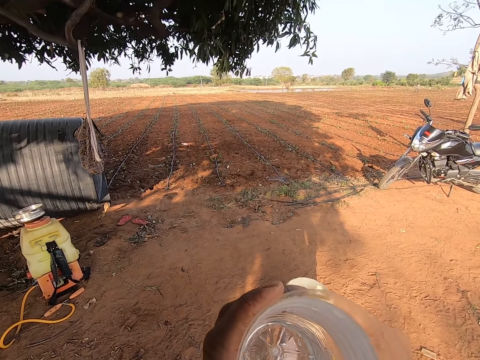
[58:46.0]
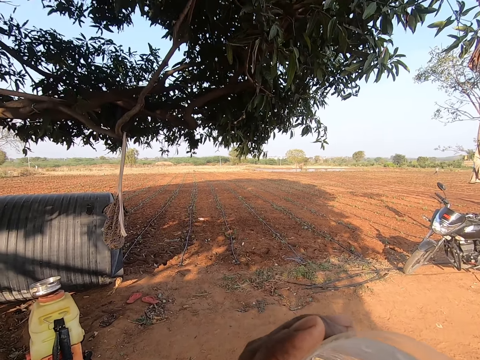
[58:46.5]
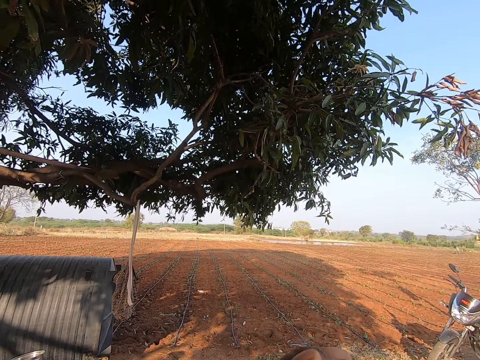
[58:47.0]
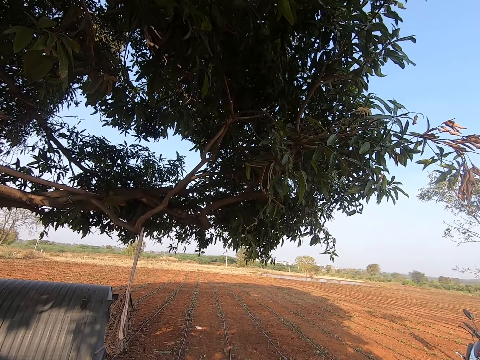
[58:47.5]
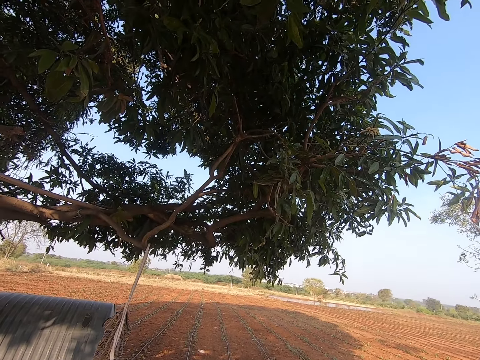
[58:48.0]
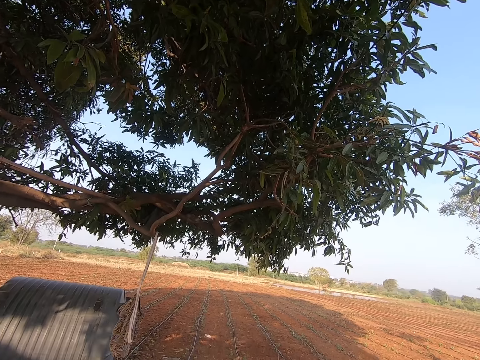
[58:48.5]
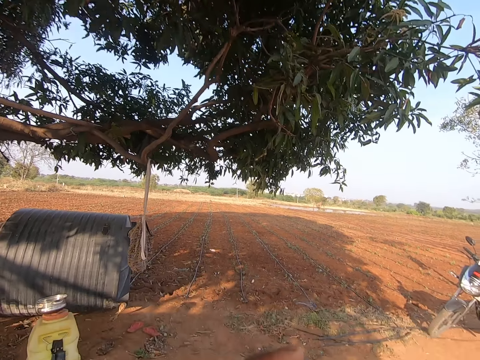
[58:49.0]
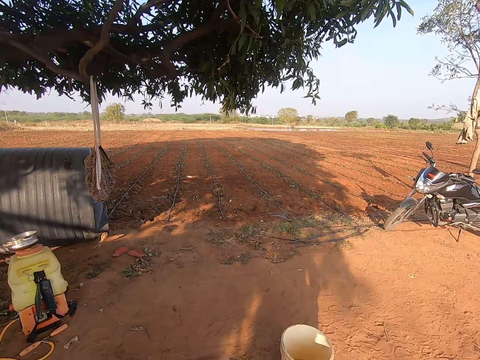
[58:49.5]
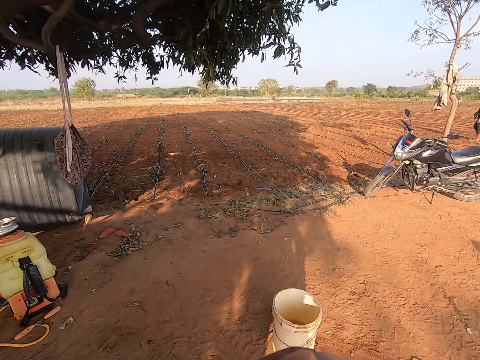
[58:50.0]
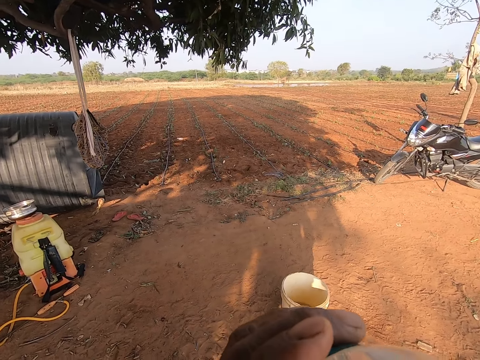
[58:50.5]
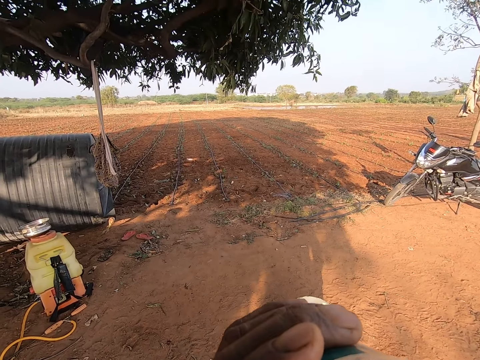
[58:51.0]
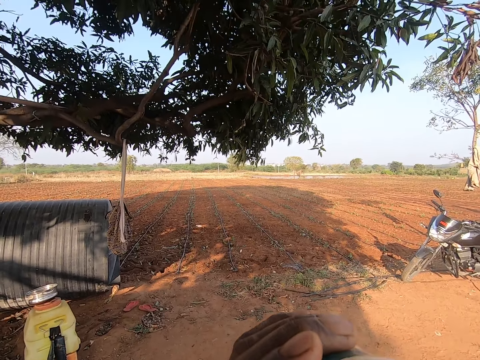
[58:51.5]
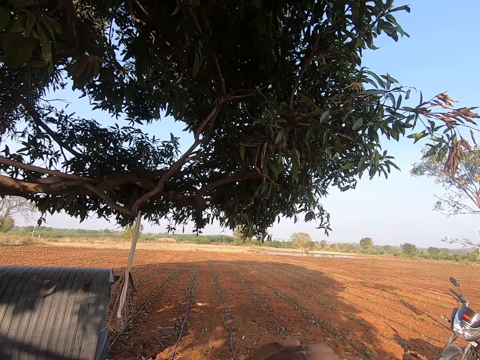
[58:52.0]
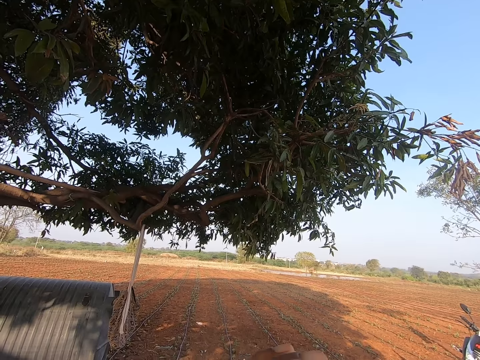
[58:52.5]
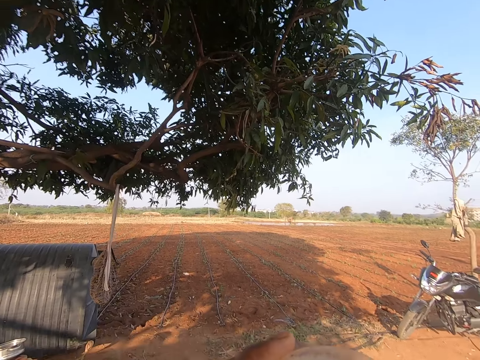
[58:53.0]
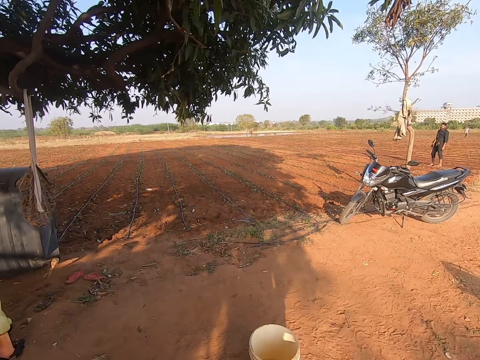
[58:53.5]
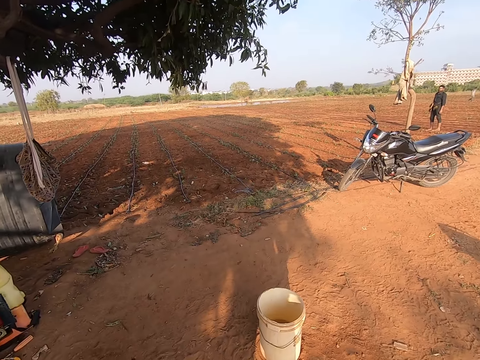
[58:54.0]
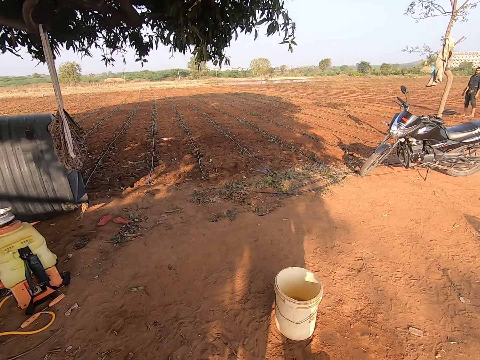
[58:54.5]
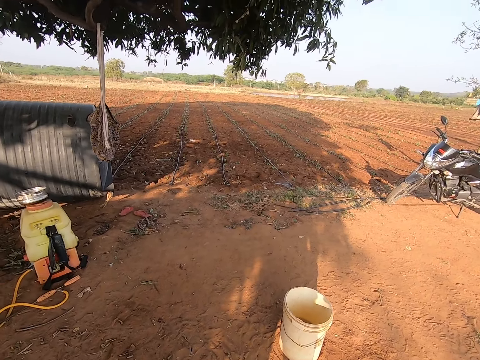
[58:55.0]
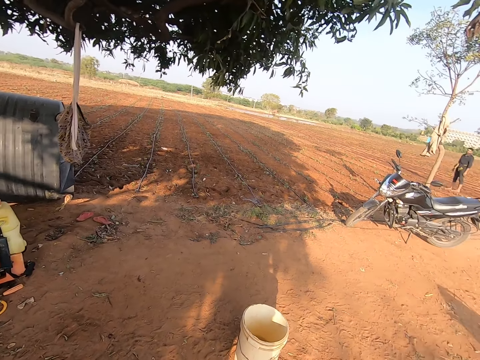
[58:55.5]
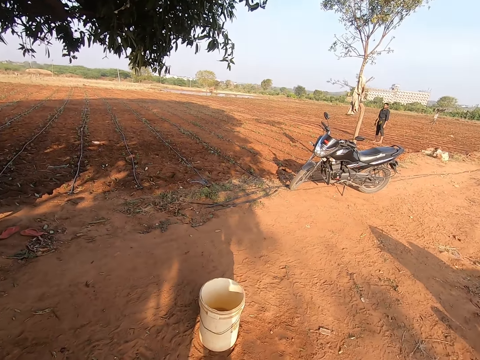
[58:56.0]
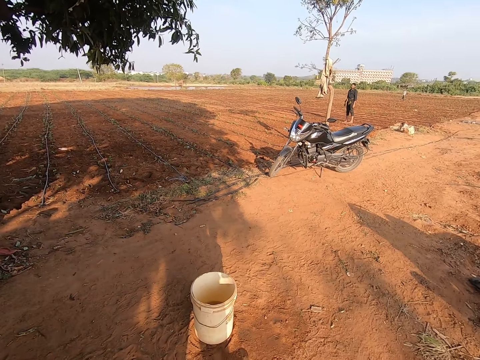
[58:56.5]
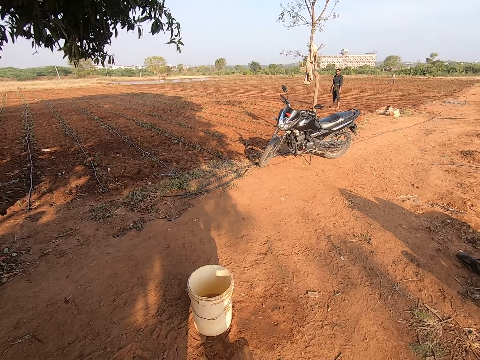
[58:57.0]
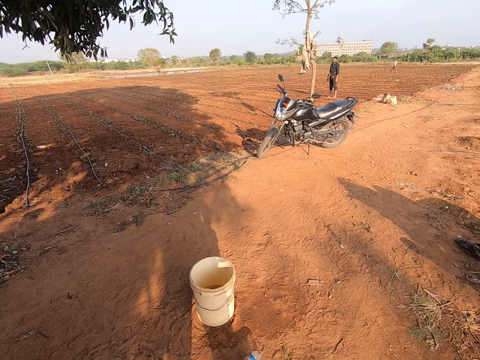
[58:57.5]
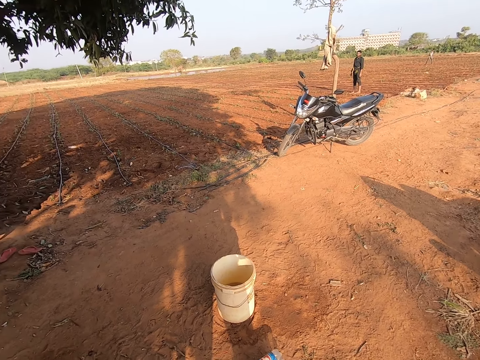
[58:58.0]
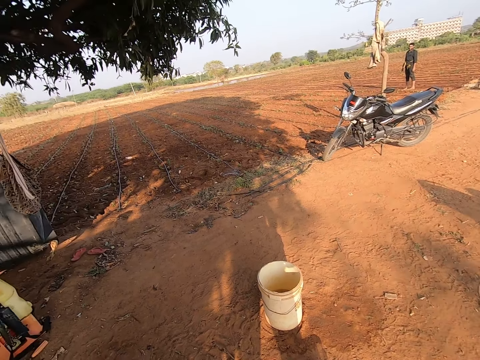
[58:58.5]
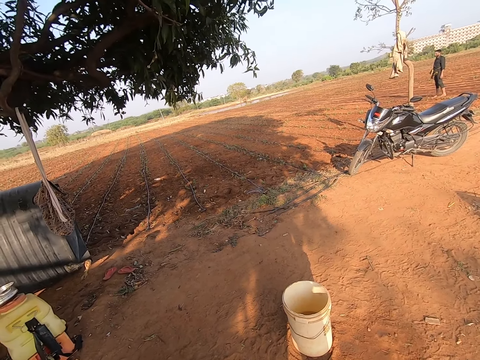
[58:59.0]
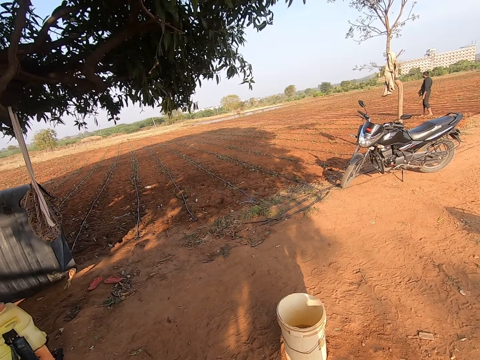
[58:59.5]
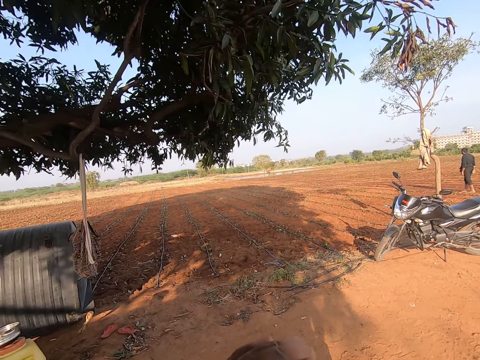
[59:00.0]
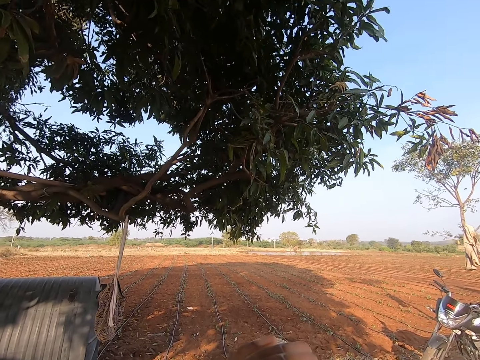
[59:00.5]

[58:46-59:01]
The camera wearer drinks water from the bottle in his left hand. He looks around. He talks to a man.

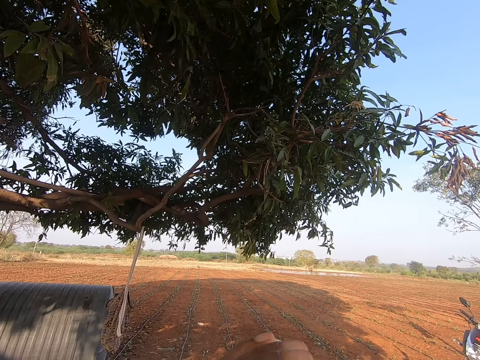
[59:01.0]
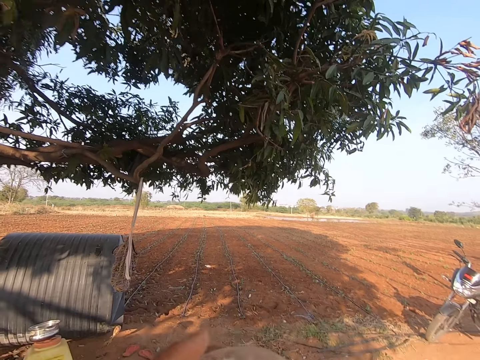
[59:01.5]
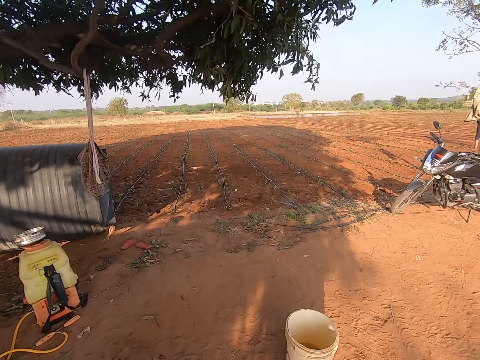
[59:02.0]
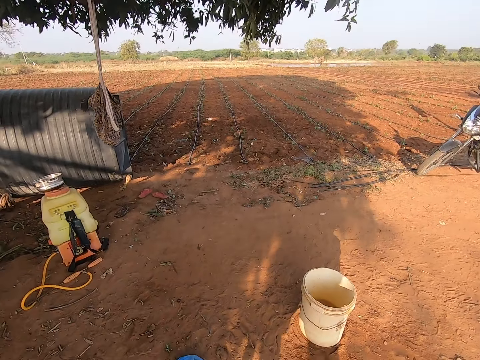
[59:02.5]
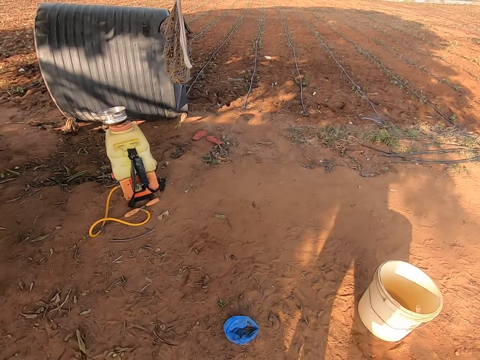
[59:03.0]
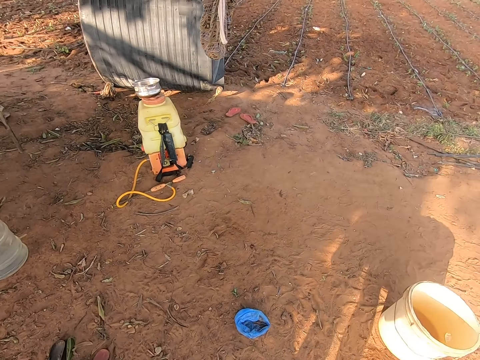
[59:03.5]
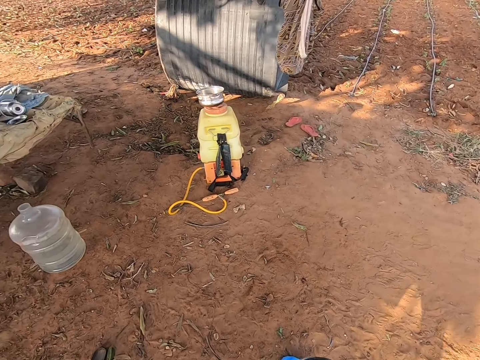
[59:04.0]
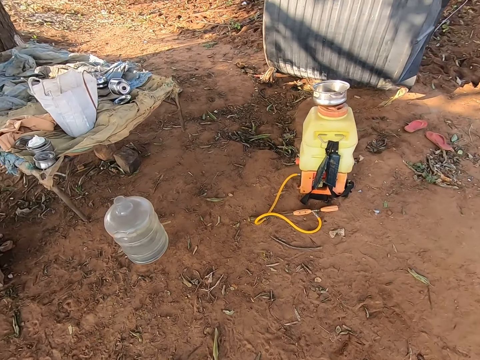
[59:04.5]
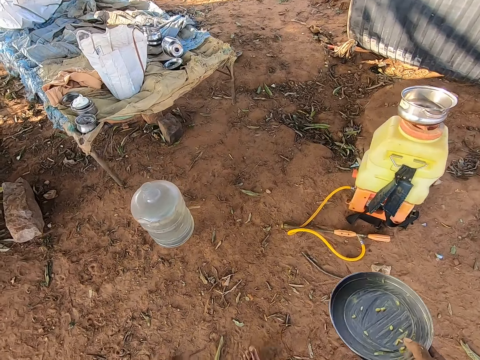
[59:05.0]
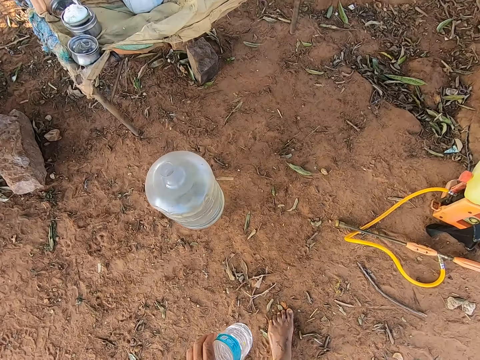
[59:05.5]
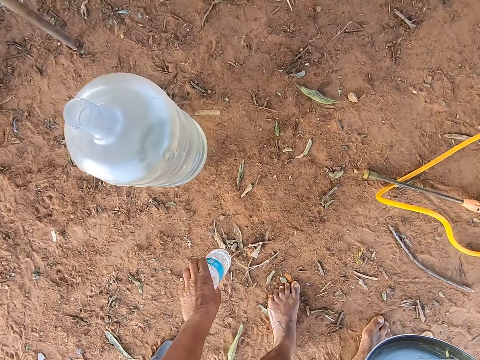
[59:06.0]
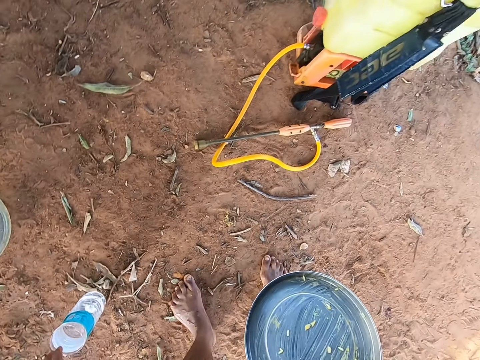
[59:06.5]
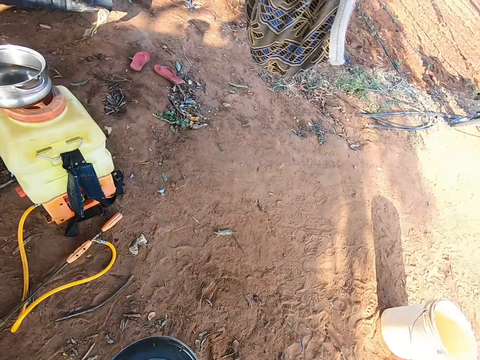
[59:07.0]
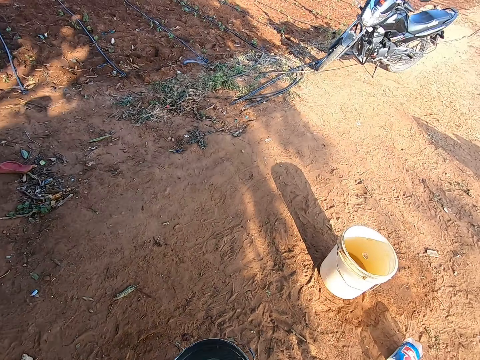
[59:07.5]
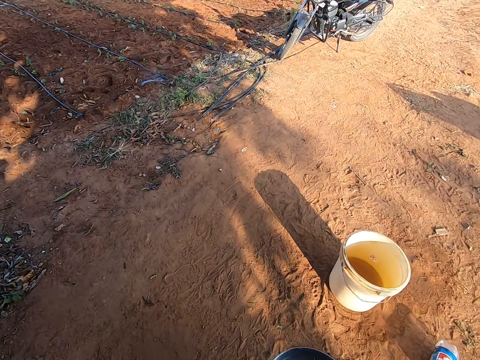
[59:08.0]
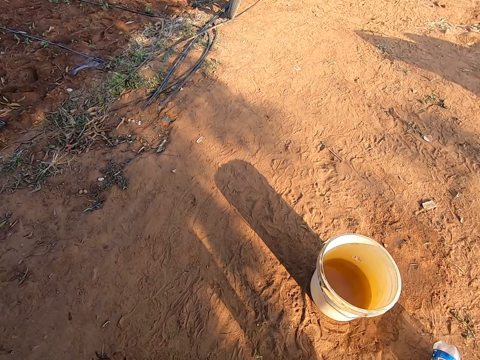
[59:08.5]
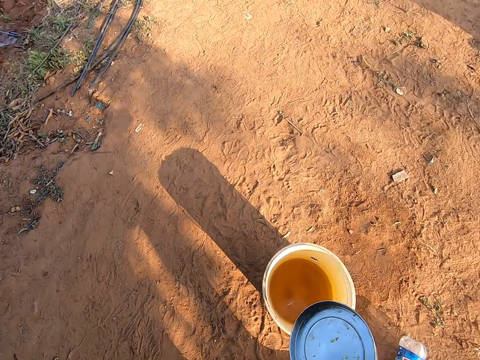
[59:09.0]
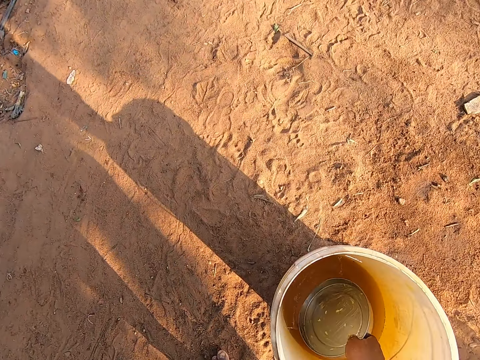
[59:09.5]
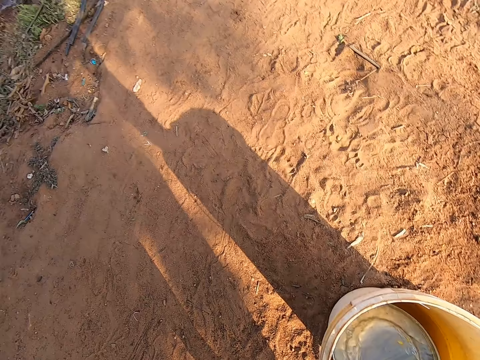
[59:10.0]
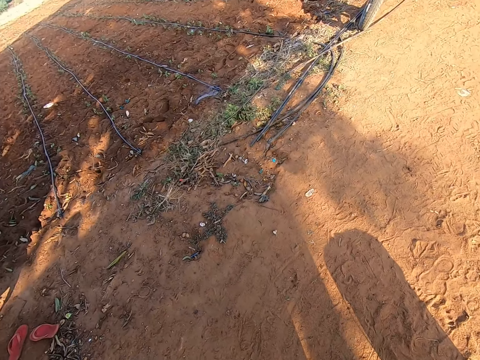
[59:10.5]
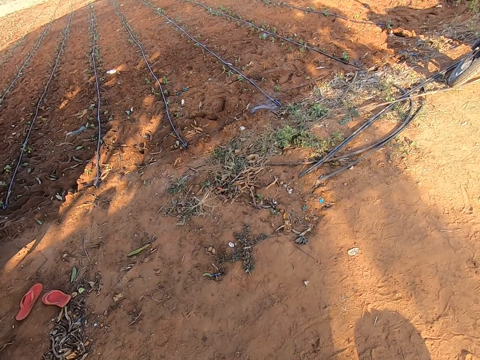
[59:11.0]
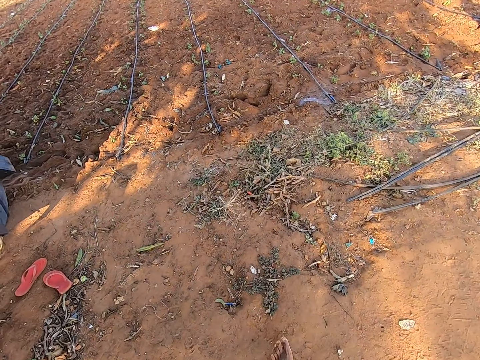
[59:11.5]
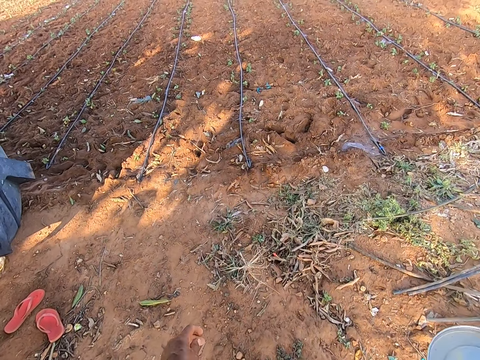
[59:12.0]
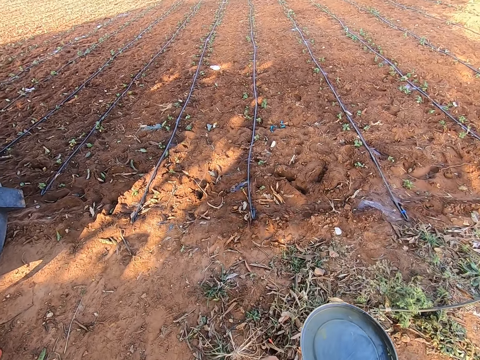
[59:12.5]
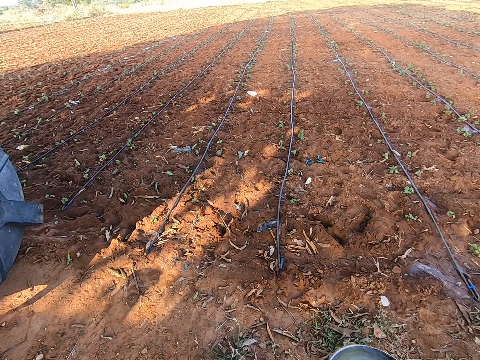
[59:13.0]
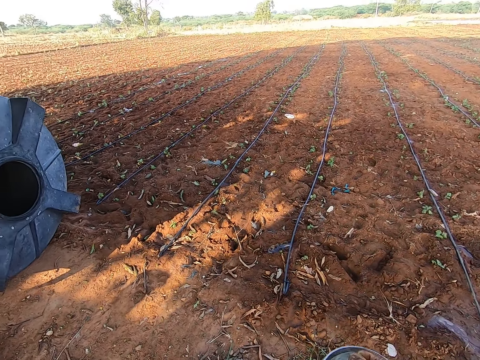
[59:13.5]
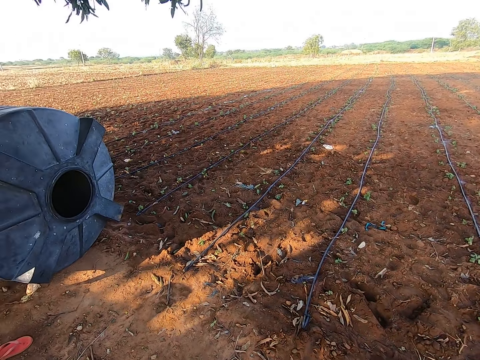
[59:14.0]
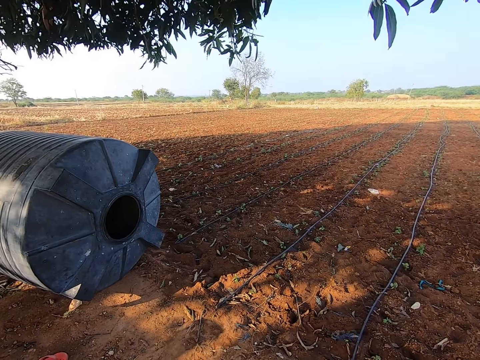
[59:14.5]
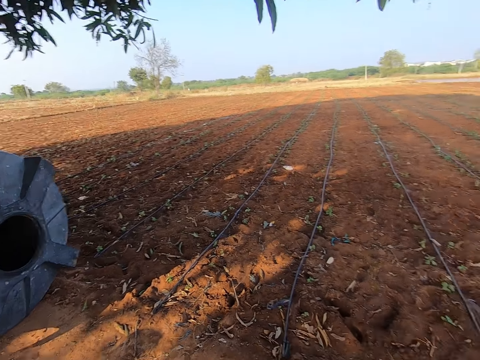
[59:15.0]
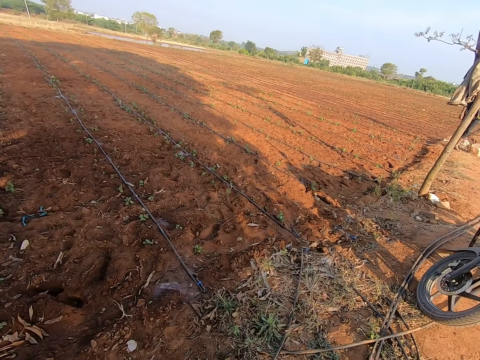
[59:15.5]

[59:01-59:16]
The camera wearer walks. He drops the bottle in his left hand on the floor. He walks. He scoops water from a bucket on the ground with the plate in his right hand. He walks. He passes the plate to his left hand. He looks around. He interacts with a man.
